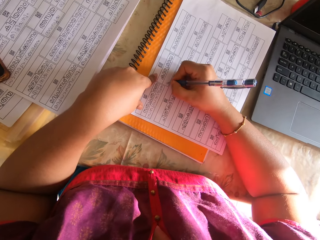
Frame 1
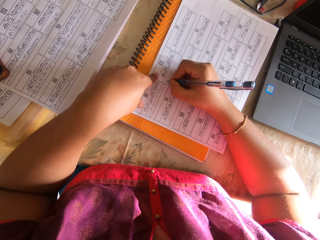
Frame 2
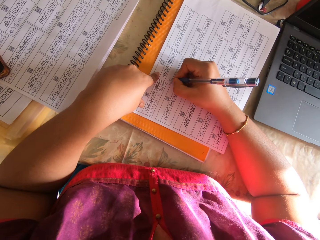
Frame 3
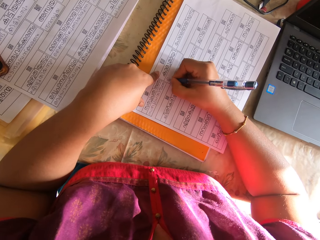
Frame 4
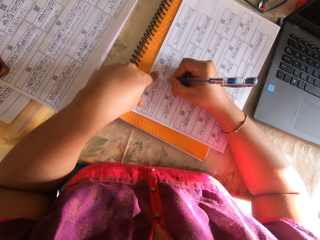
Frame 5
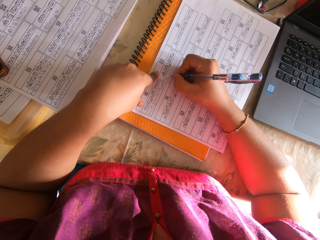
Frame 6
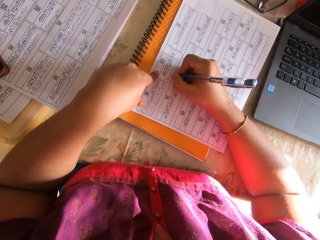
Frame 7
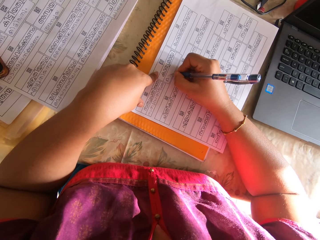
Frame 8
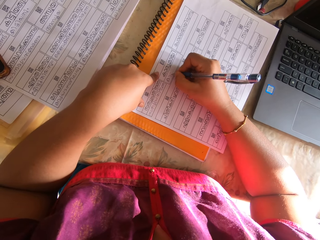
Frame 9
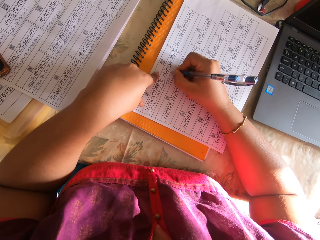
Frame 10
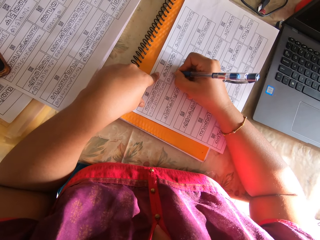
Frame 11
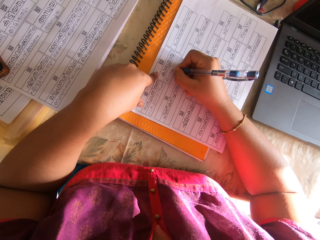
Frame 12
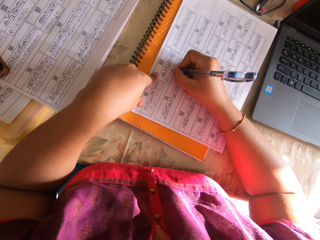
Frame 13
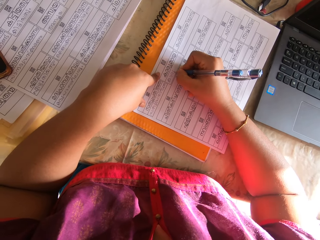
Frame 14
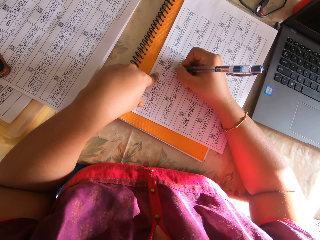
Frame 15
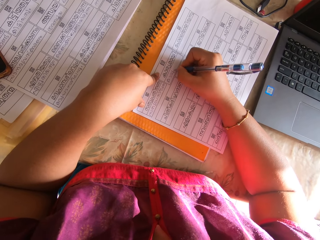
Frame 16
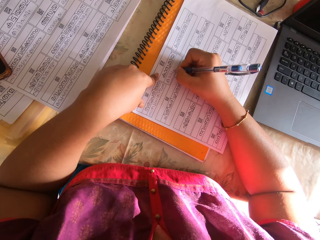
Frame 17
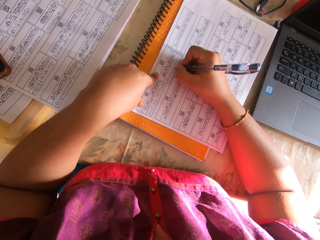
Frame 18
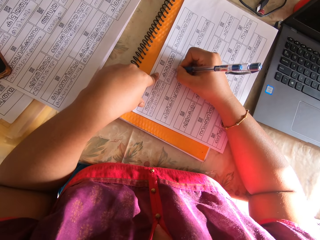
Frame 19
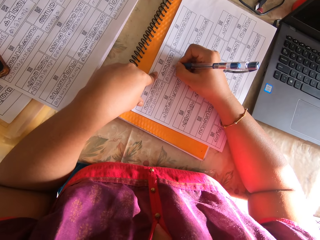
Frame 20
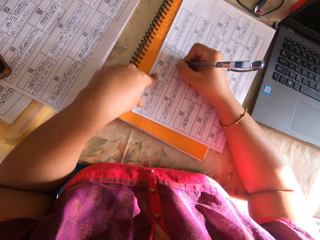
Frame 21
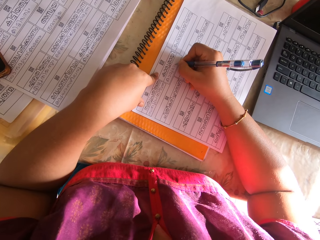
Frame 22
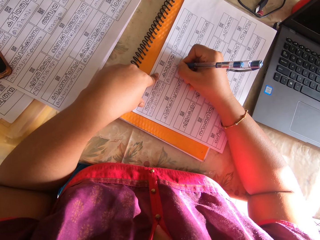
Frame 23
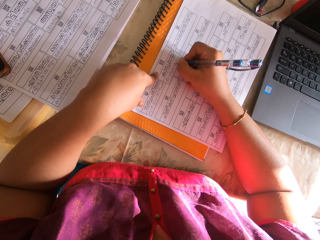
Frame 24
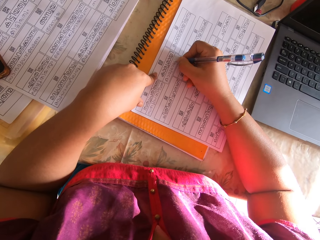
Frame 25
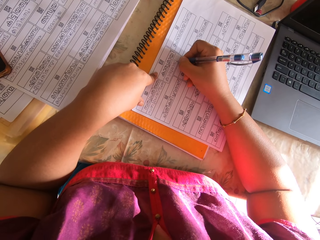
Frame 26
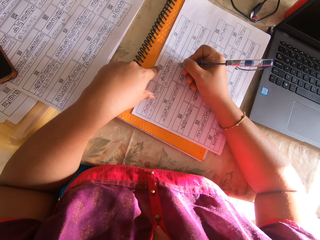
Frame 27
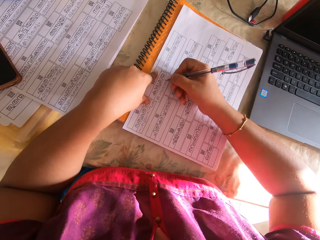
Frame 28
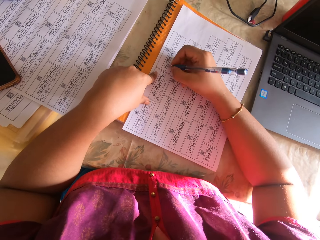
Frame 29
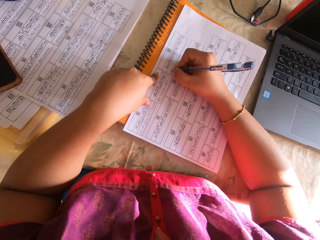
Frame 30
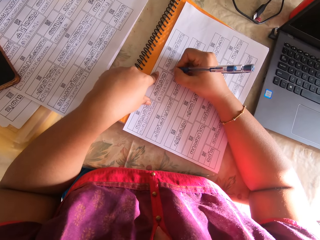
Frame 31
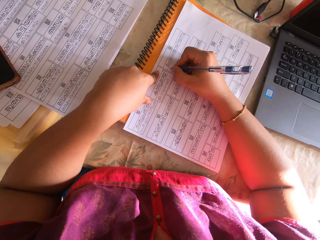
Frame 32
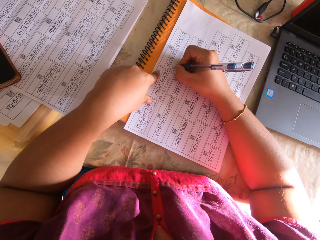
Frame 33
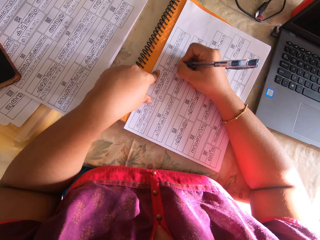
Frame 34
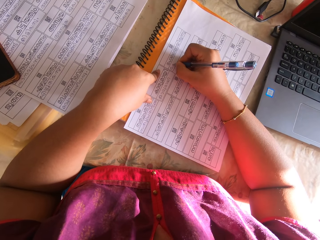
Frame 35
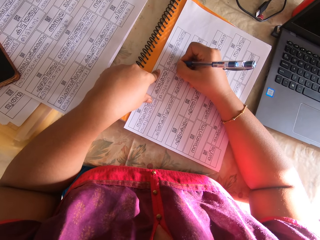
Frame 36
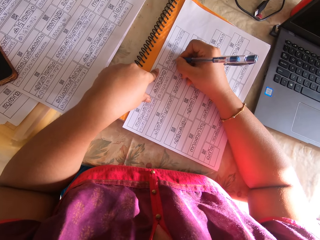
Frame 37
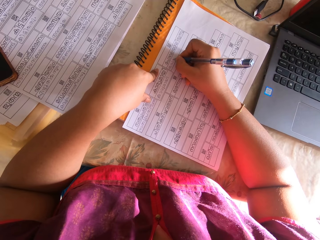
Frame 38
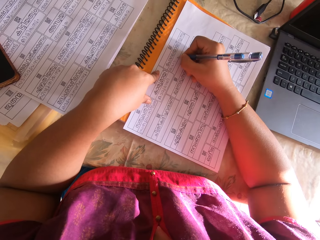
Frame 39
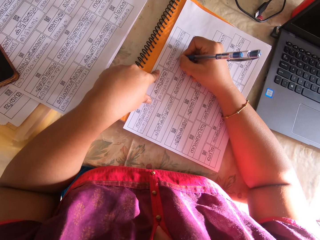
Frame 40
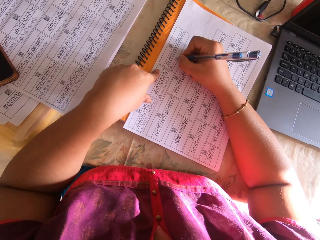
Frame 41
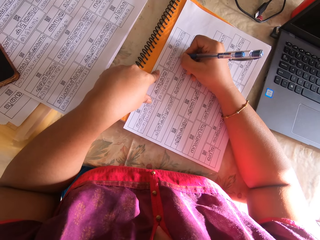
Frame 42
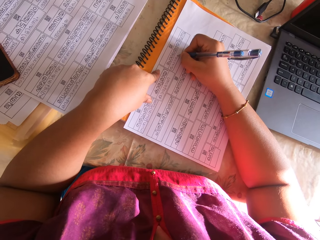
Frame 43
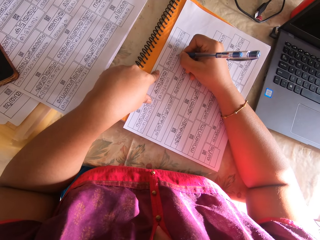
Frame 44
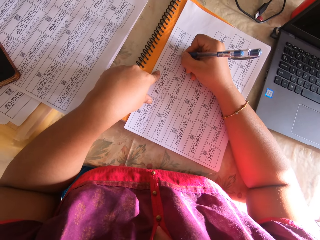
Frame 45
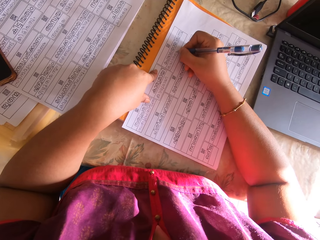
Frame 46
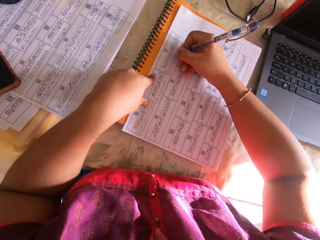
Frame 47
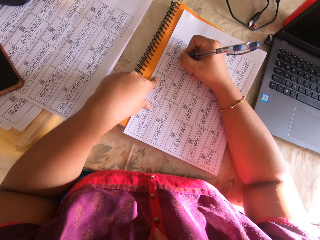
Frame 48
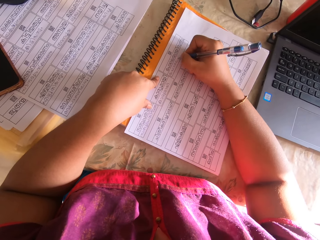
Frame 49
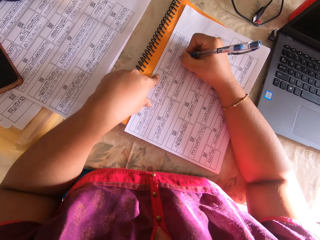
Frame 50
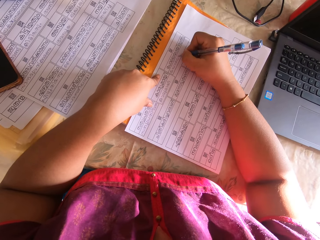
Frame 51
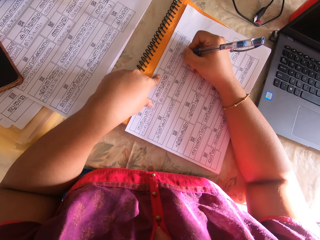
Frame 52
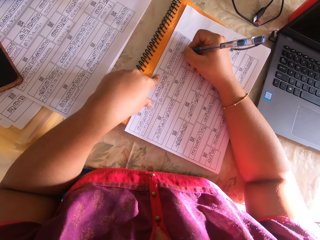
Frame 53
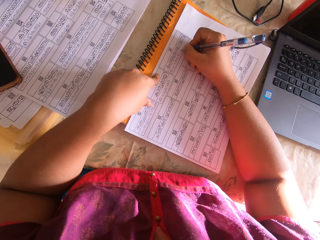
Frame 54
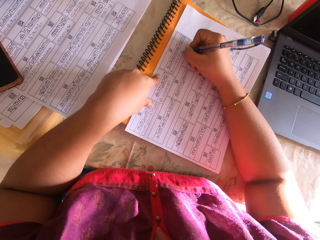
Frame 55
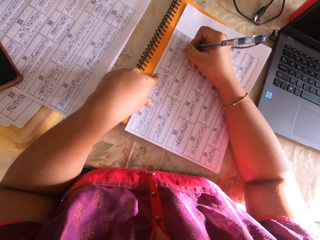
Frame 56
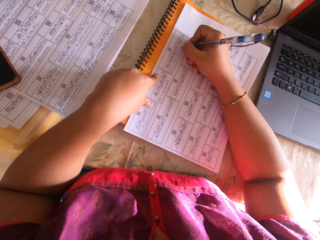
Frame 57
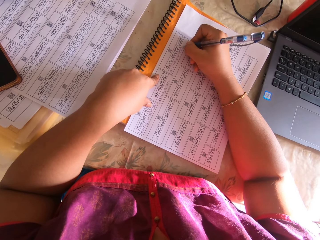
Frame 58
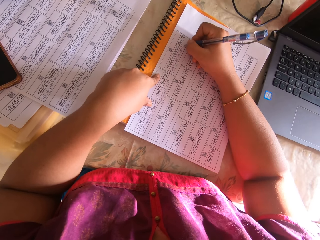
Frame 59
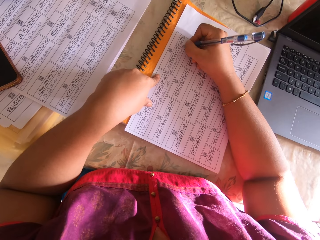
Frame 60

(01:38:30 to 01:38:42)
The camera wearer lifts her left hand from the papers. She shifts the papers on the book with her right hand. She holds the papers on the book with her left hand. She writes on the paper with the pen with her right hand.

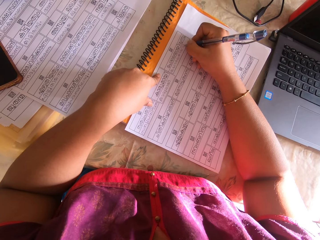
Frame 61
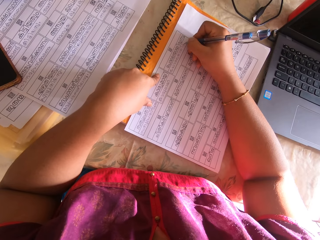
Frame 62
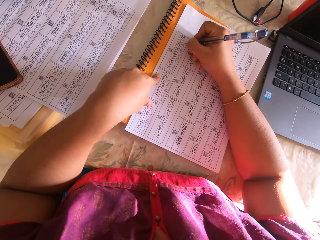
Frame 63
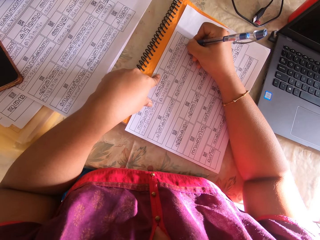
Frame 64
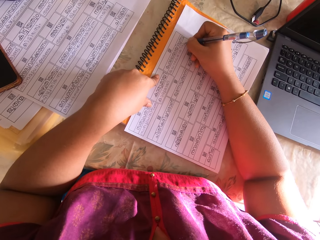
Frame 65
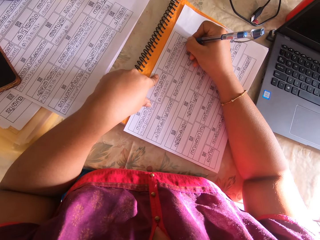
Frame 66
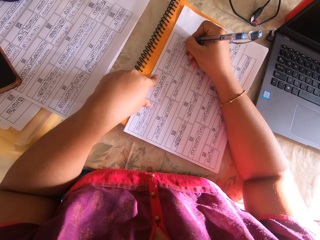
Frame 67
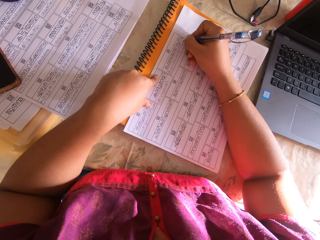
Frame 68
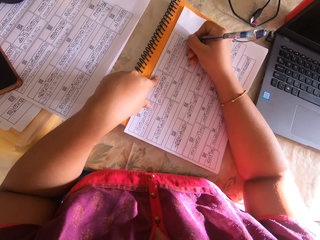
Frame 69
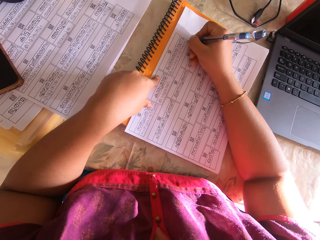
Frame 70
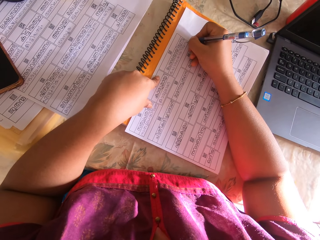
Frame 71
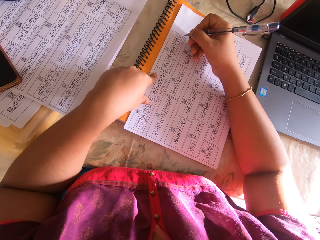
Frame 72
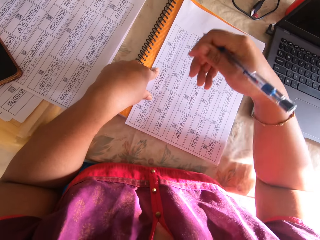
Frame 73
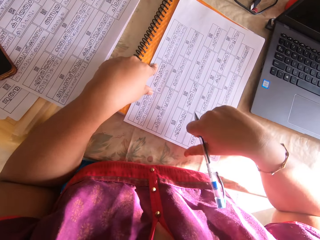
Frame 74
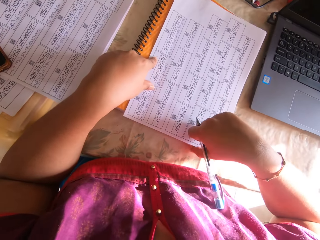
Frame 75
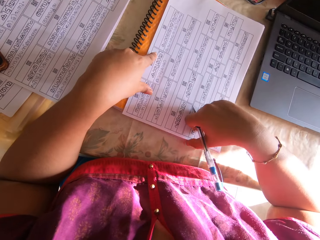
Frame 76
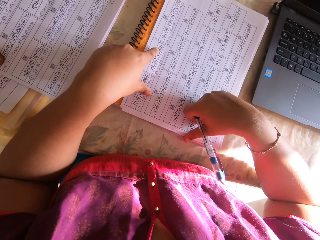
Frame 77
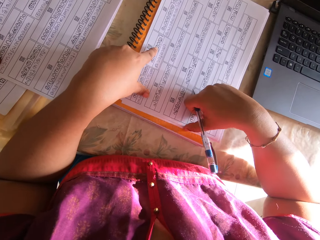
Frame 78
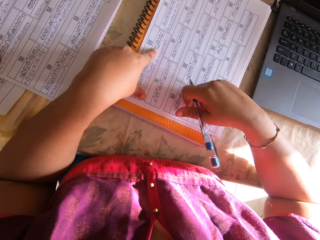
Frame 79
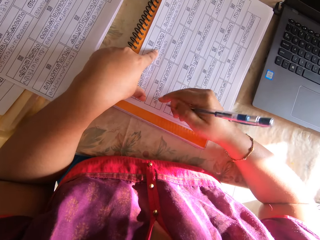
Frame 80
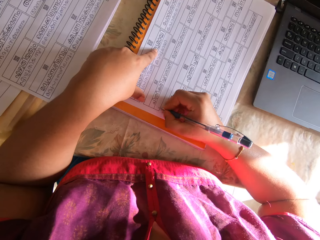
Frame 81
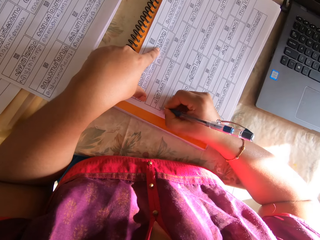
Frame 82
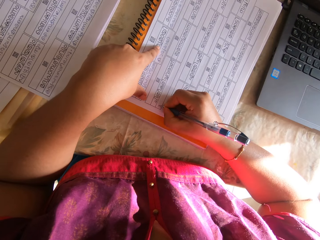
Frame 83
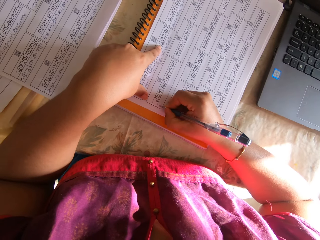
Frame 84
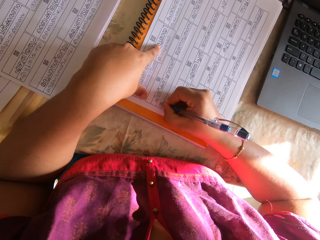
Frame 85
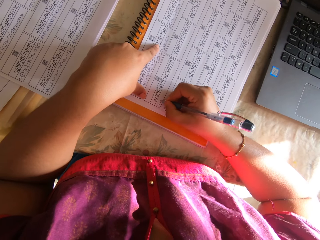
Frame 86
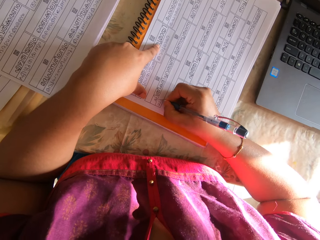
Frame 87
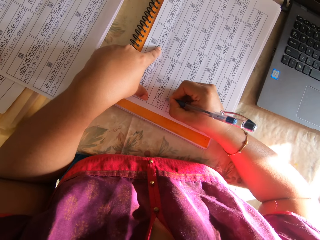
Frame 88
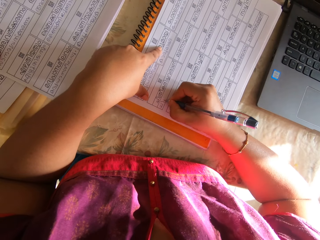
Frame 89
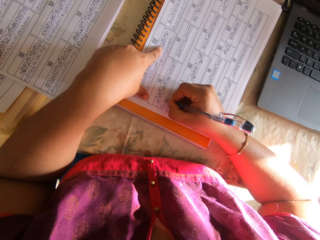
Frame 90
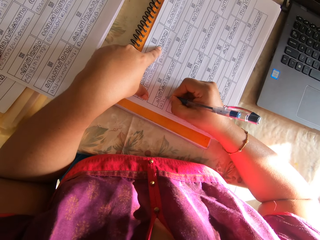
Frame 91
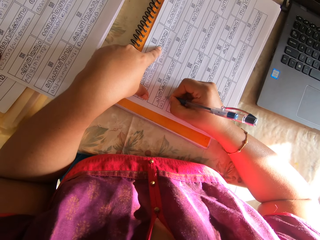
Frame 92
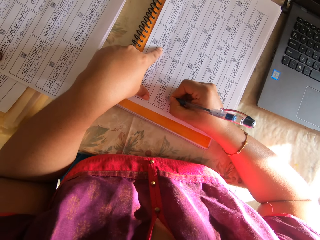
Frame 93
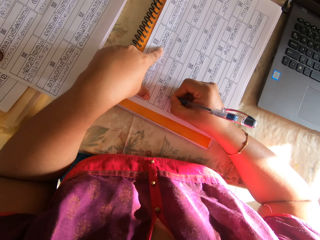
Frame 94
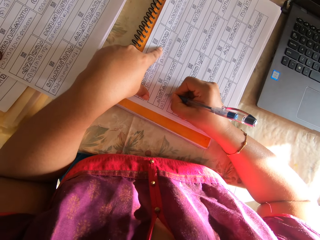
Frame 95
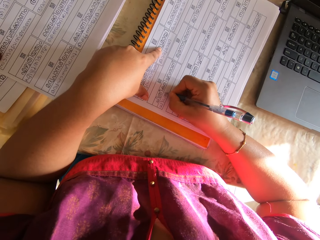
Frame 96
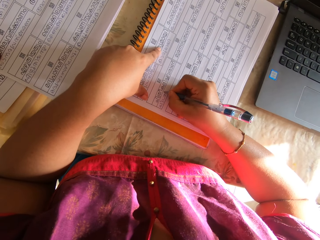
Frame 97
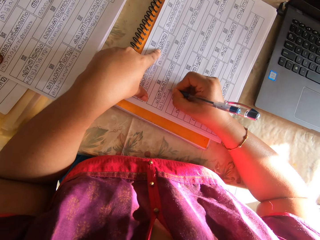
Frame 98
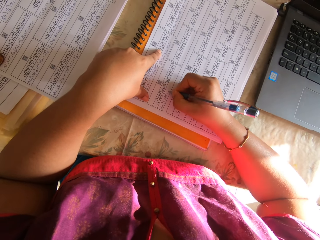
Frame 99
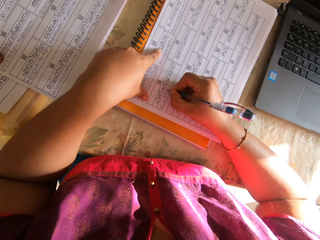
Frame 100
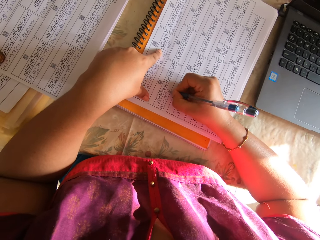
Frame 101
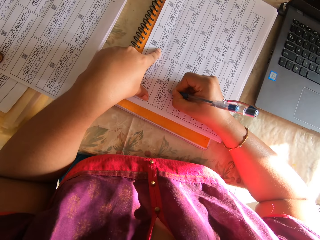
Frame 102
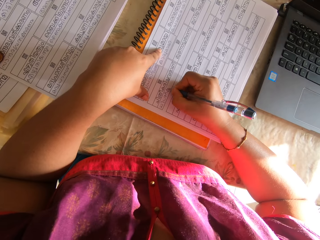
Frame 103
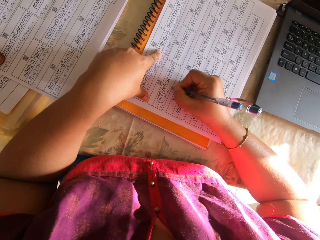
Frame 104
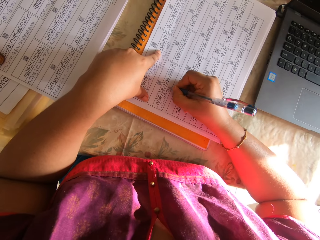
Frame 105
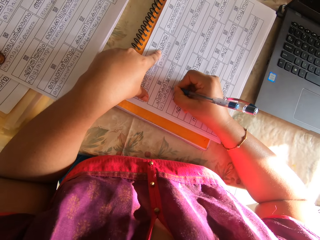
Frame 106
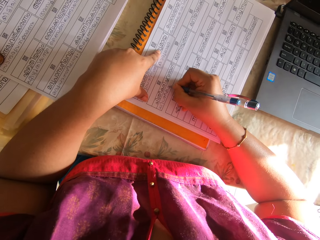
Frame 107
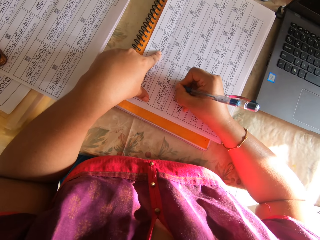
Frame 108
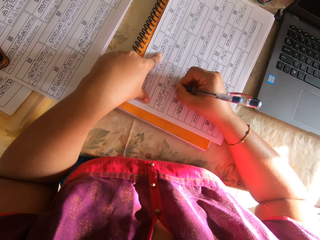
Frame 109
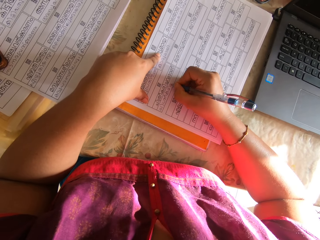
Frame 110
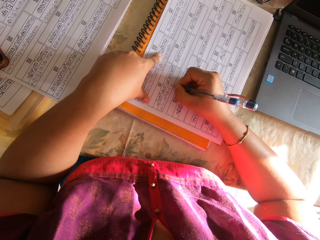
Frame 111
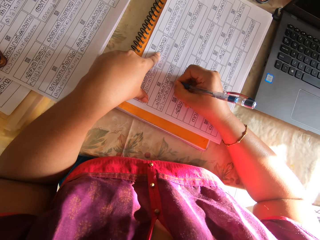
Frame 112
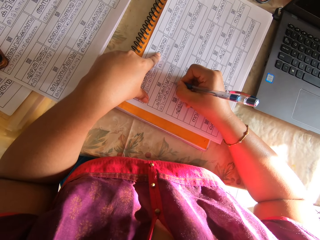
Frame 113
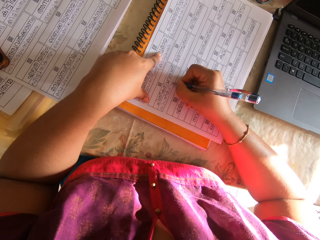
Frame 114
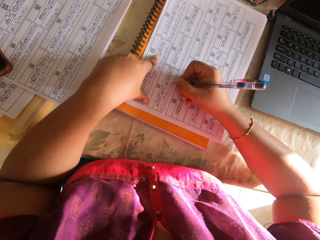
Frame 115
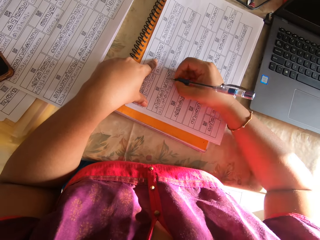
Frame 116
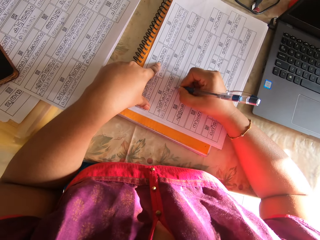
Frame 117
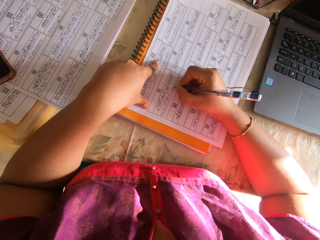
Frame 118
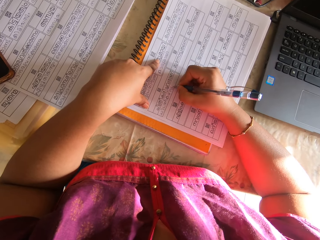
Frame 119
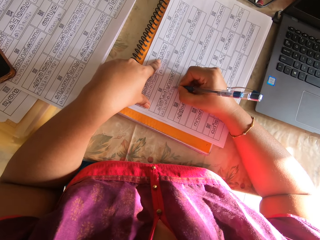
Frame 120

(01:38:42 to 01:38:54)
The camera wearer lifts her left hand from the papers. She shifts the papers on the book with her right hand. She holds the papers on the book with her left hand. She writes on the paper with the pen with her right hand.
